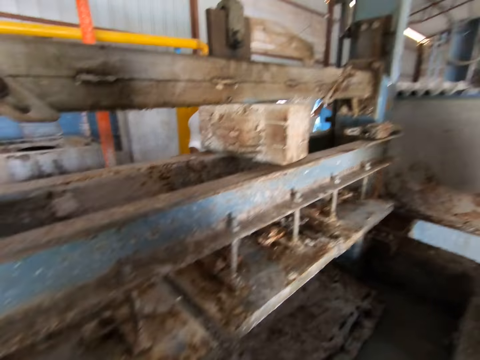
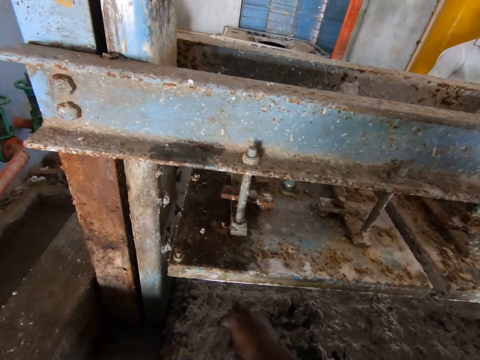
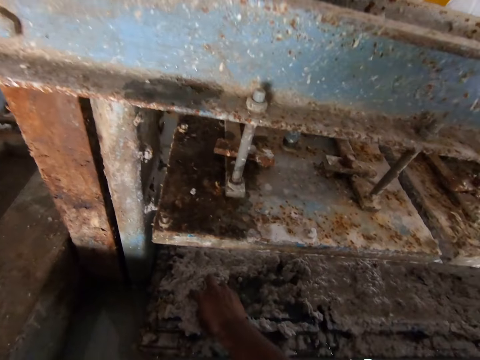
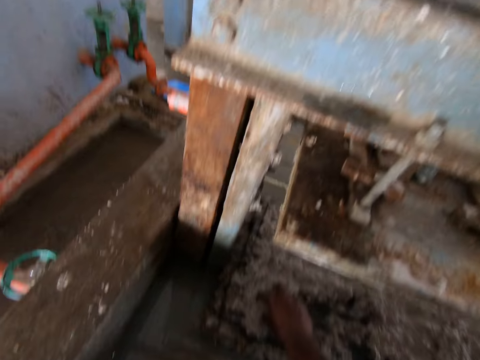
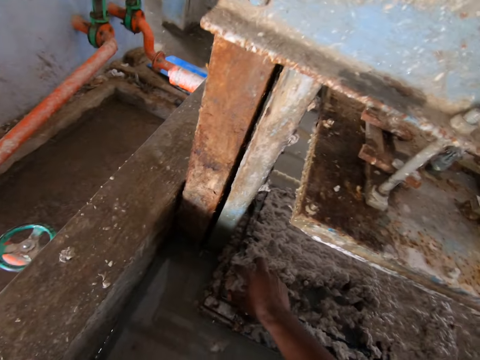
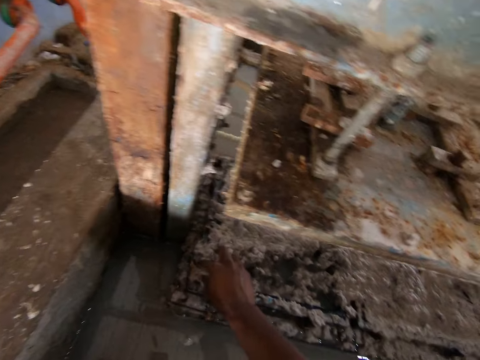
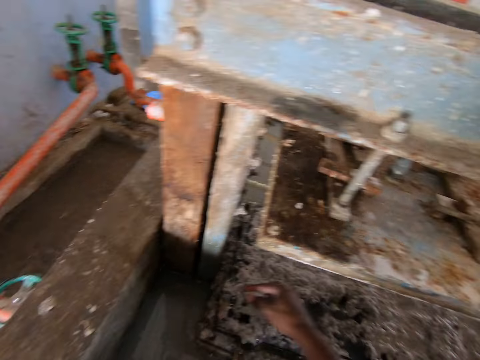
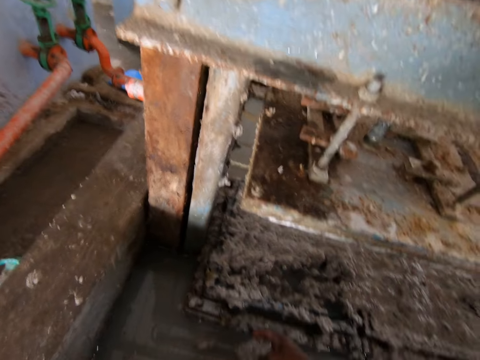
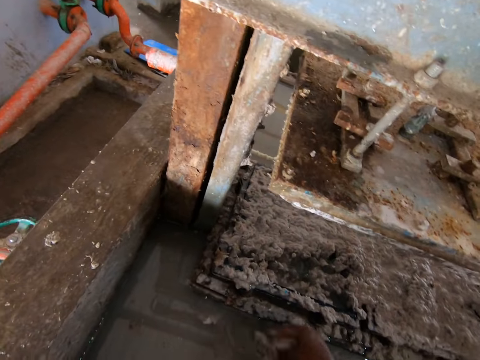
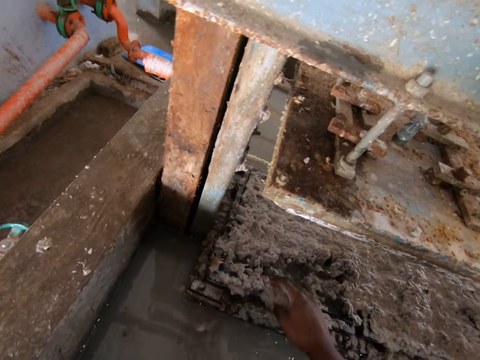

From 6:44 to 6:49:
The camera wearer picks waste. They remove the paper from the egg tray machine. They remove the paper from the egg tray machine again. They talk to a man. They put the paper in the water.

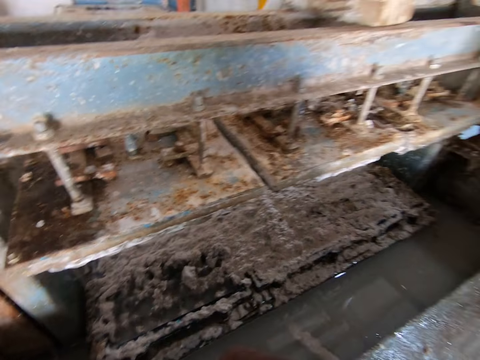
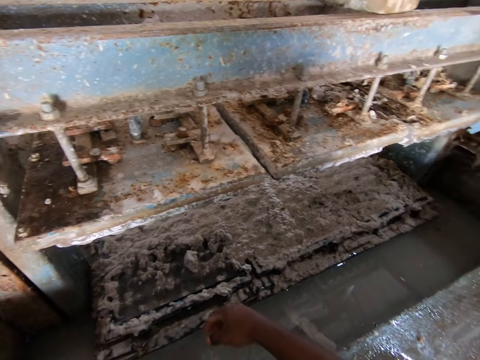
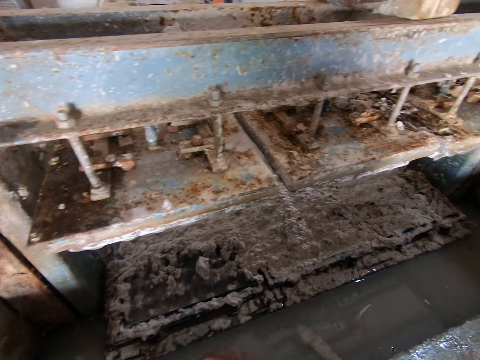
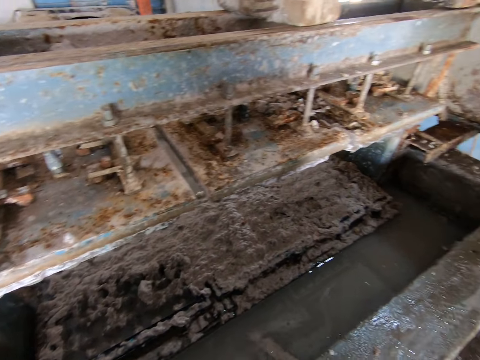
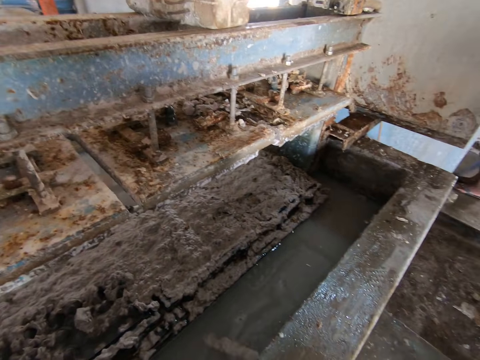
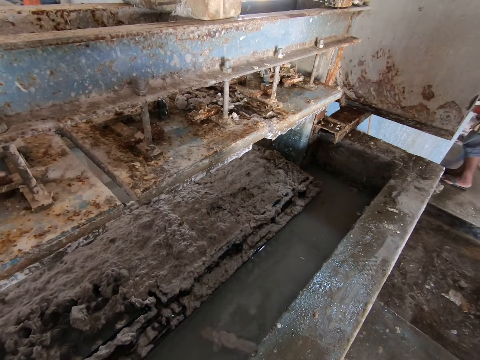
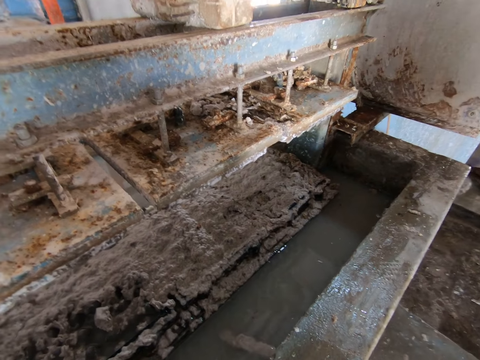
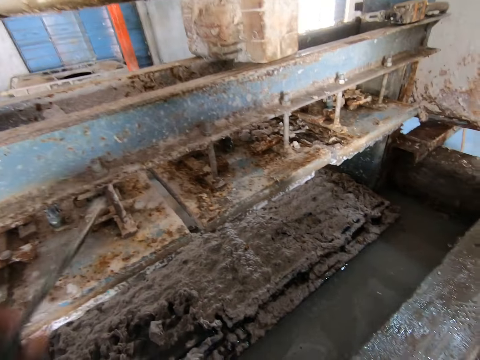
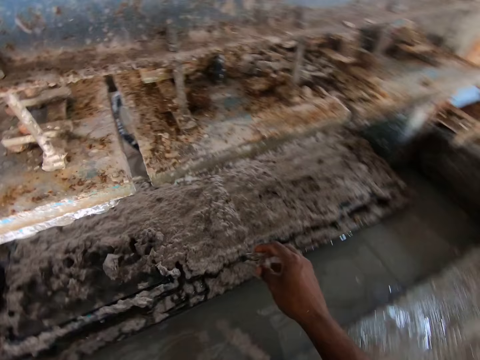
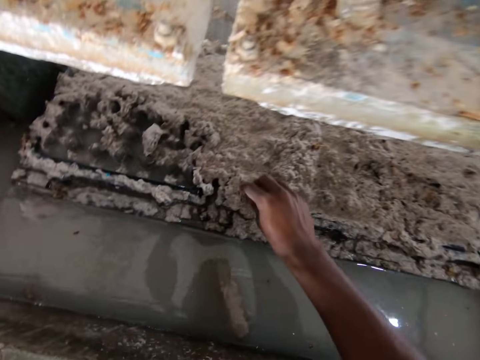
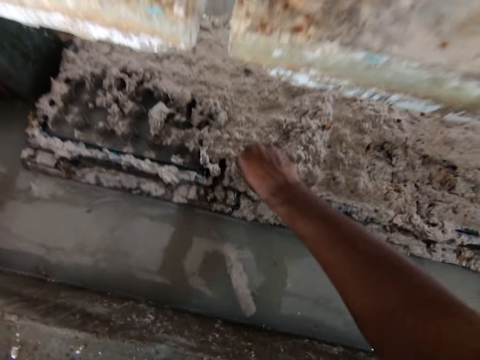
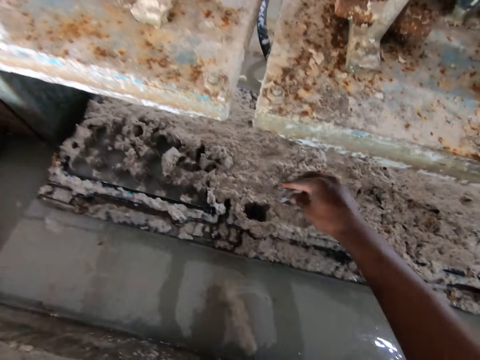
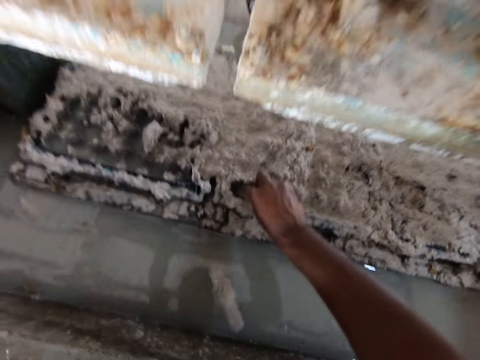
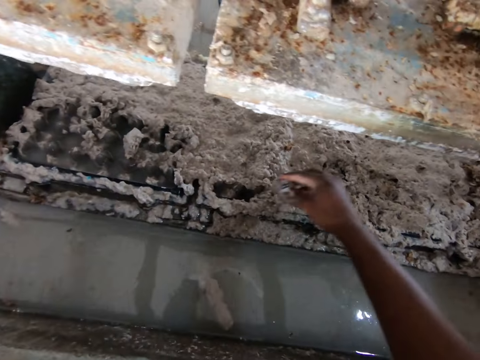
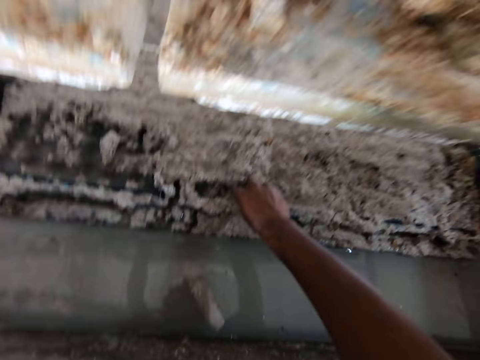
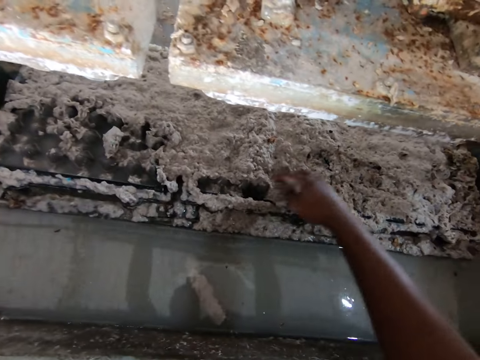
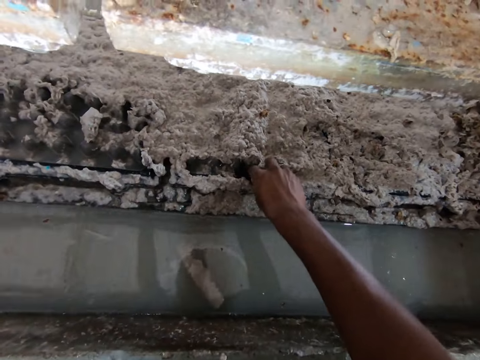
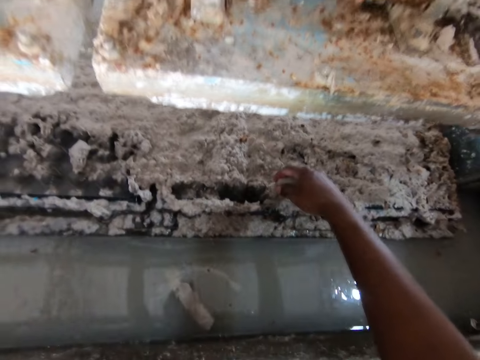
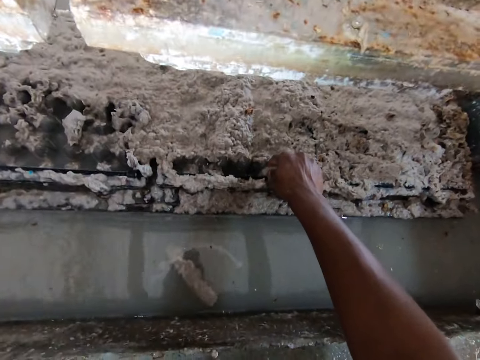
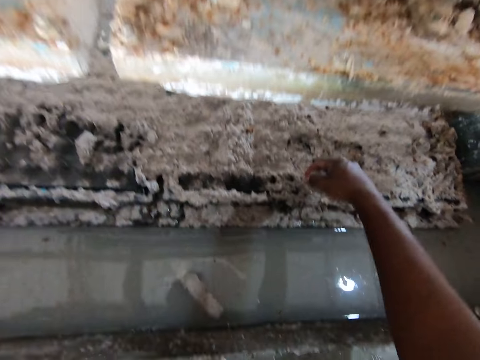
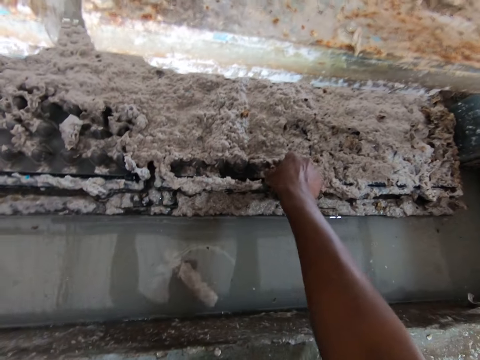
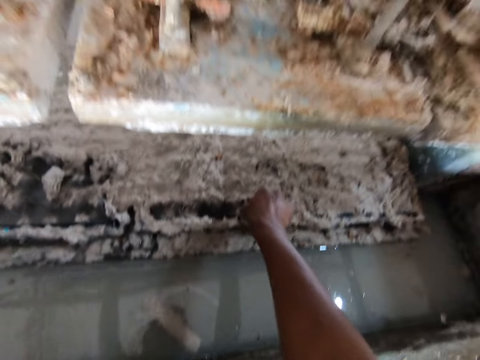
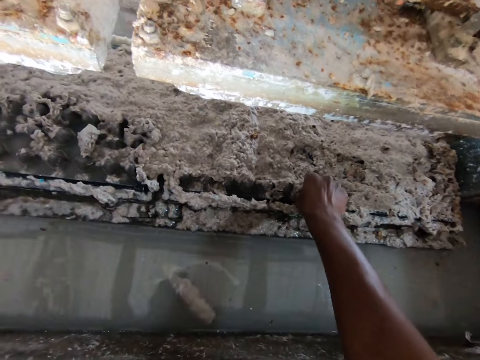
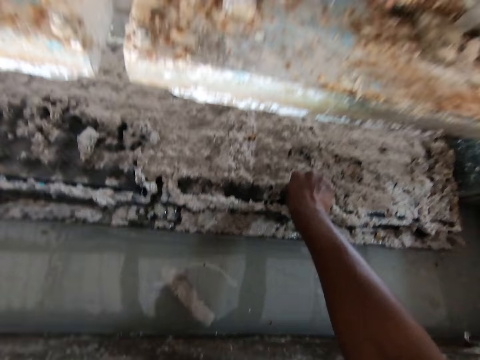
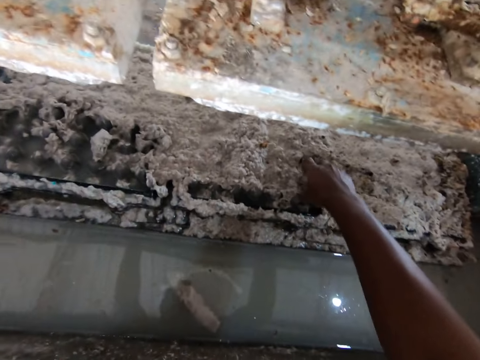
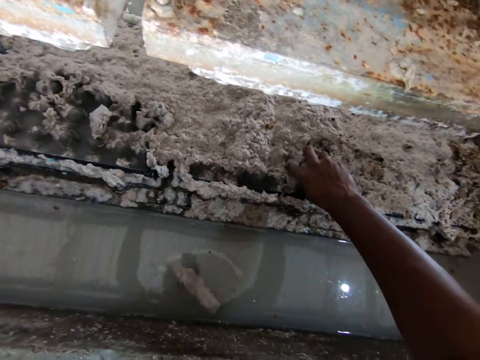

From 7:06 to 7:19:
The camera wearer puts the paper in the water. They rinse the waste with water. They look around. They remove the paper from the egg tray machine. They pick waste. They remove the paper from the egg tray machine and talk to a man.

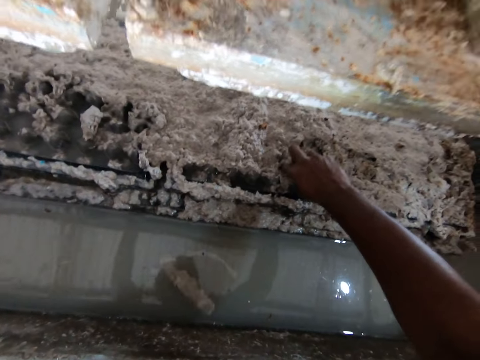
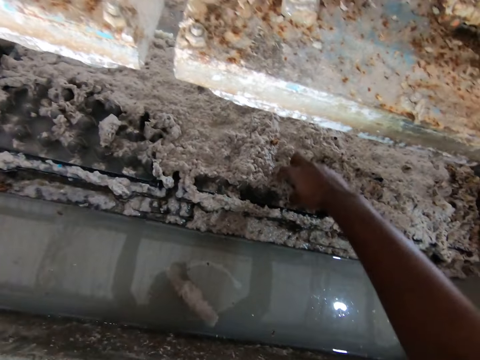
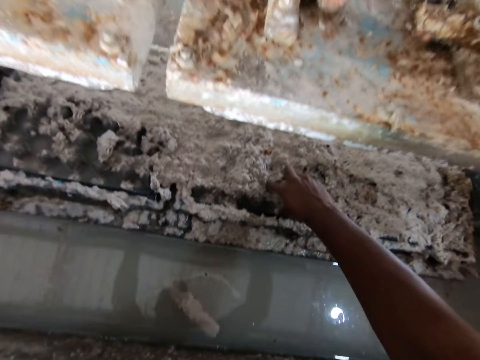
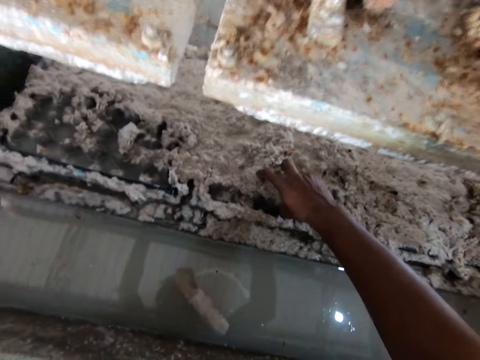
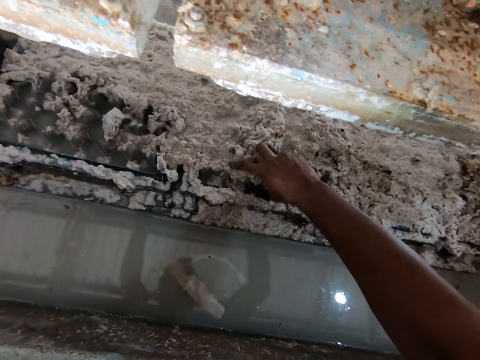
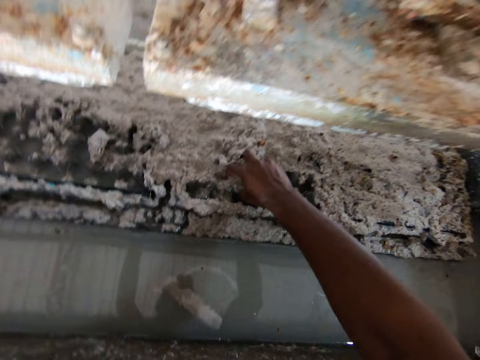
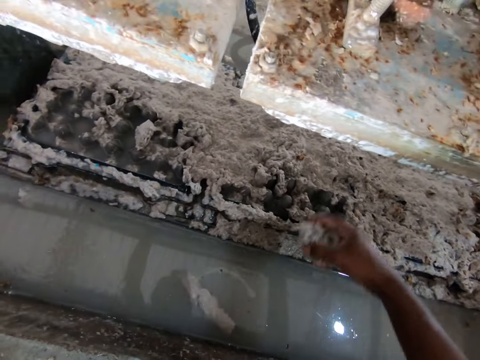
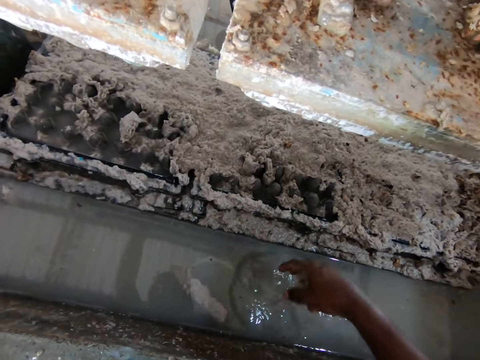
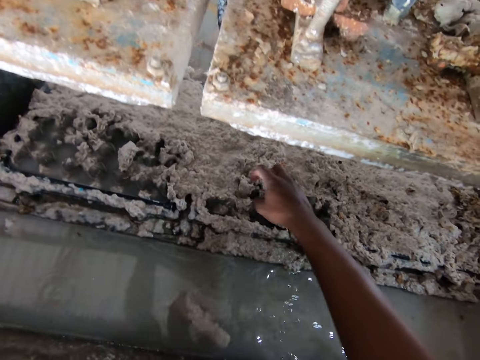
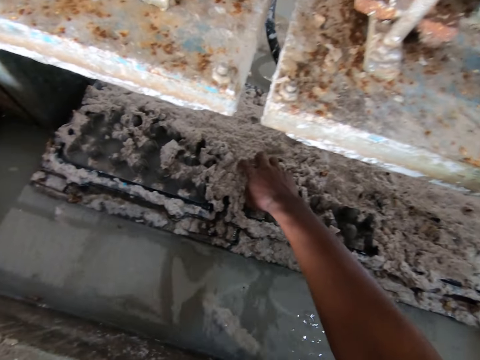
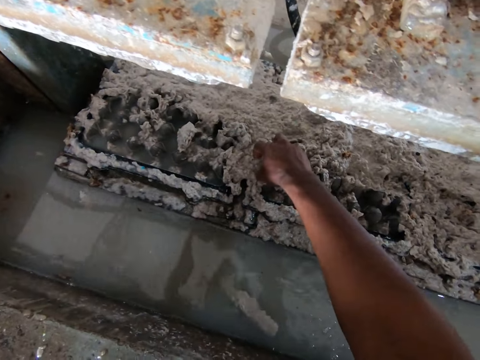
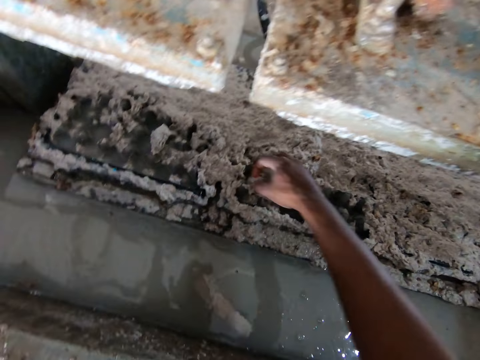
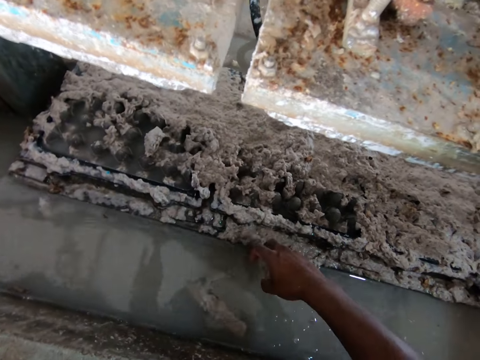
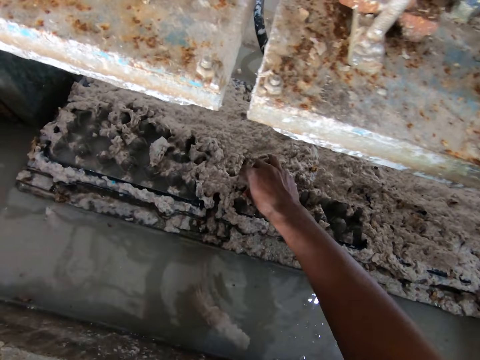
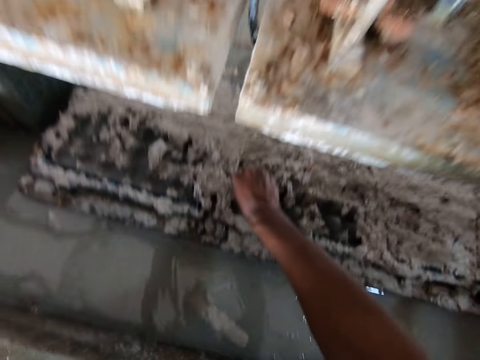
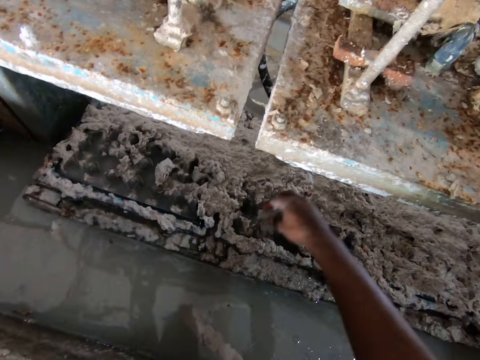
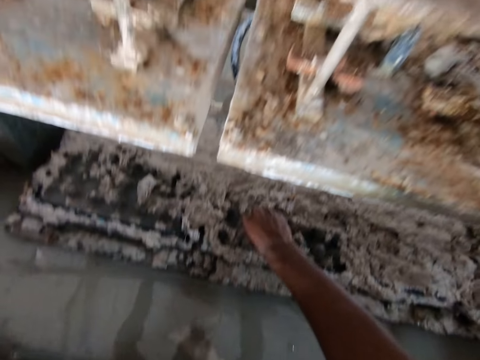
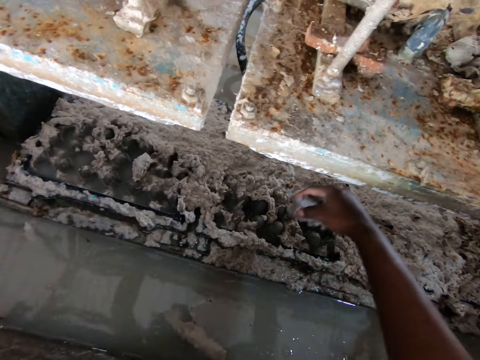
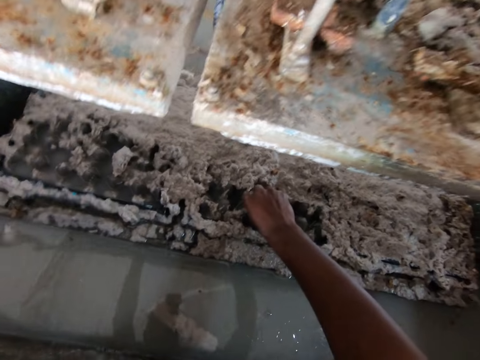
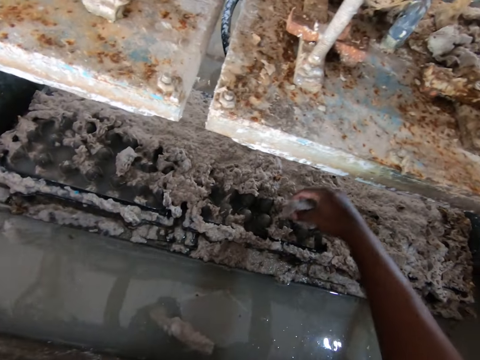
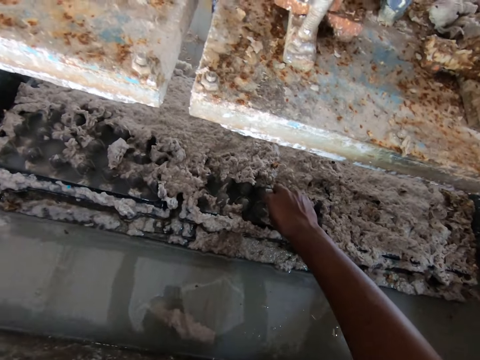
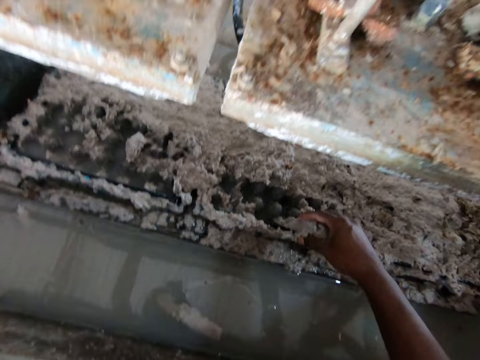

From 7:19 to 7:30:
The camera wearer puts the paper in the water. They remove the paper from the egg tray machine.
